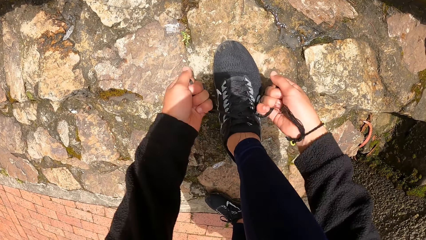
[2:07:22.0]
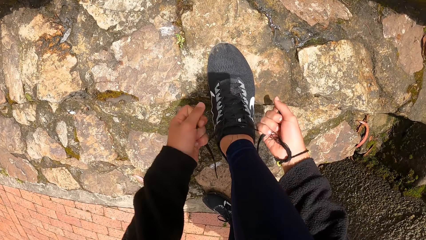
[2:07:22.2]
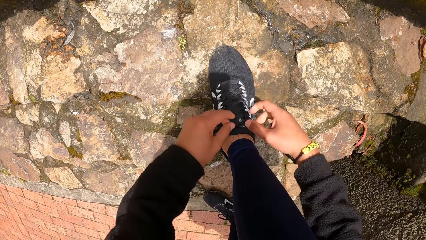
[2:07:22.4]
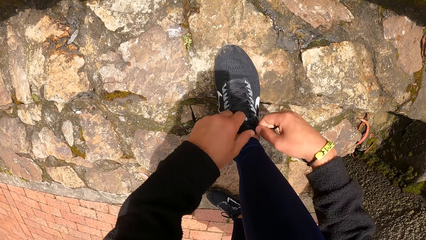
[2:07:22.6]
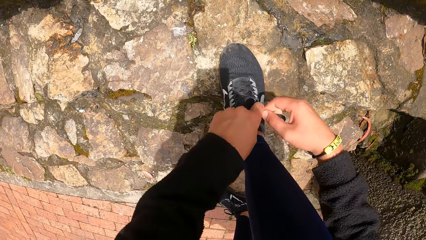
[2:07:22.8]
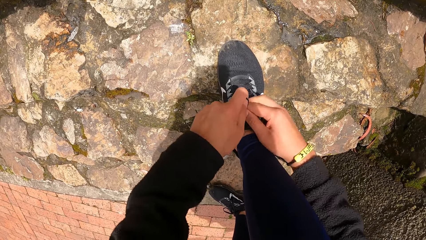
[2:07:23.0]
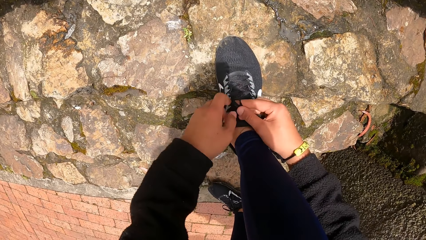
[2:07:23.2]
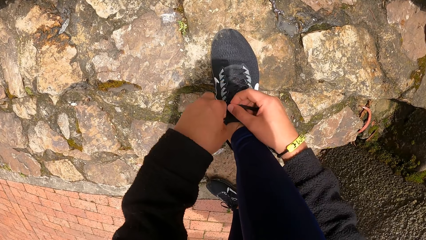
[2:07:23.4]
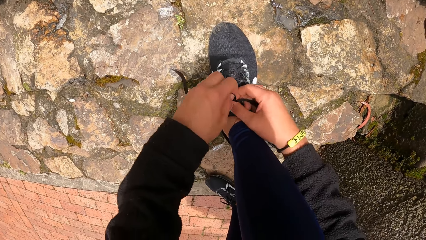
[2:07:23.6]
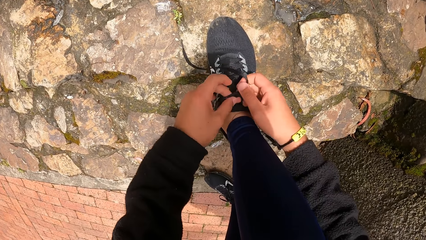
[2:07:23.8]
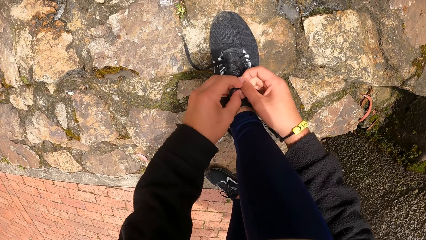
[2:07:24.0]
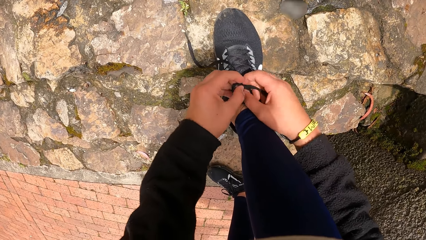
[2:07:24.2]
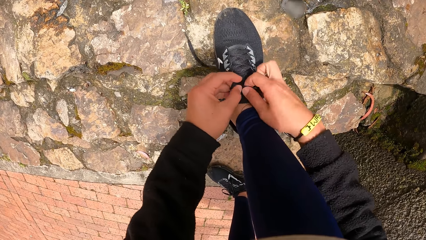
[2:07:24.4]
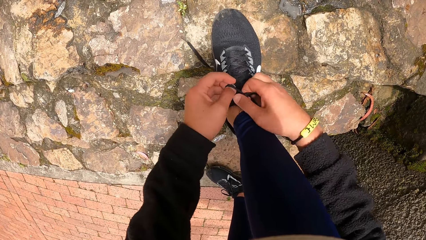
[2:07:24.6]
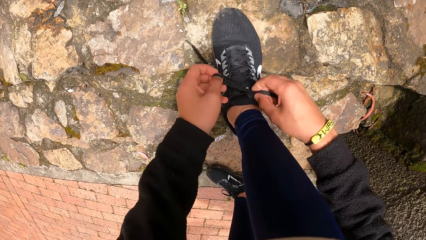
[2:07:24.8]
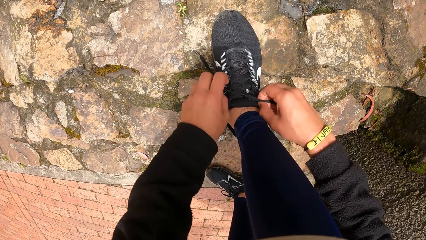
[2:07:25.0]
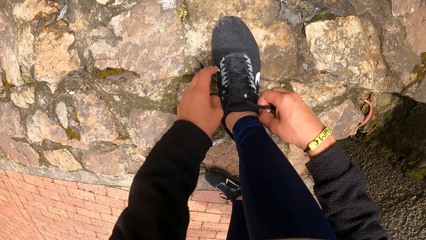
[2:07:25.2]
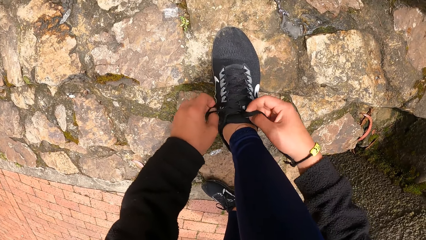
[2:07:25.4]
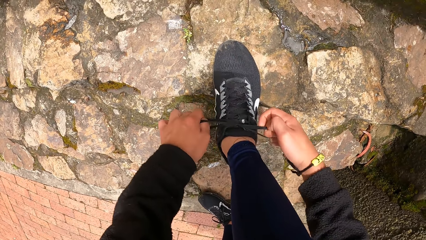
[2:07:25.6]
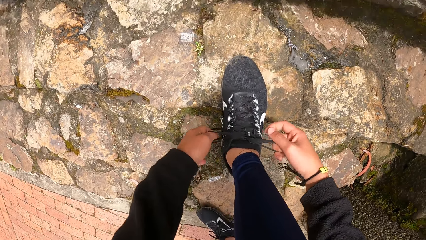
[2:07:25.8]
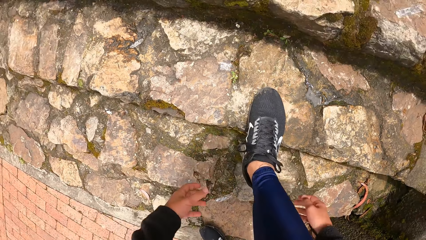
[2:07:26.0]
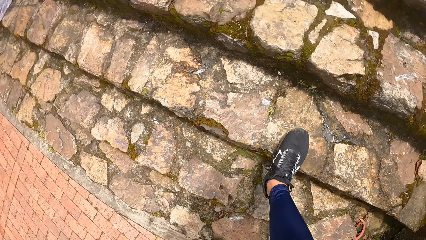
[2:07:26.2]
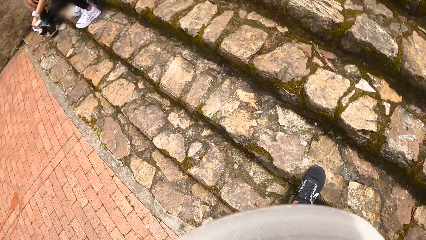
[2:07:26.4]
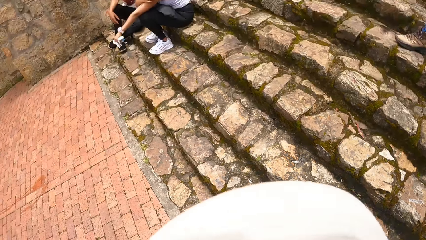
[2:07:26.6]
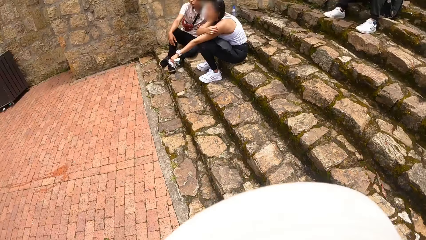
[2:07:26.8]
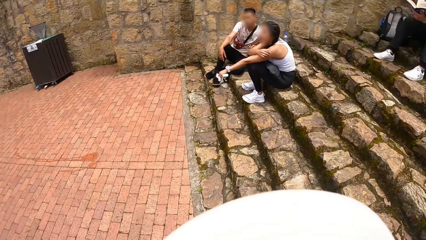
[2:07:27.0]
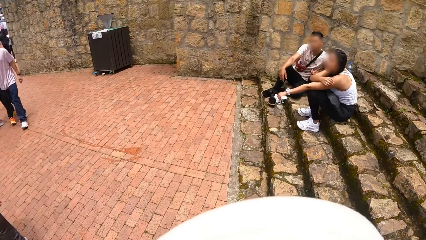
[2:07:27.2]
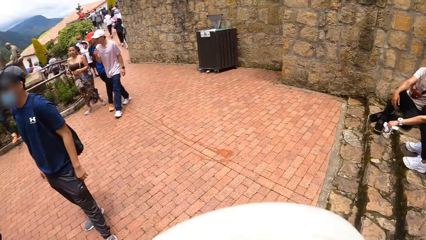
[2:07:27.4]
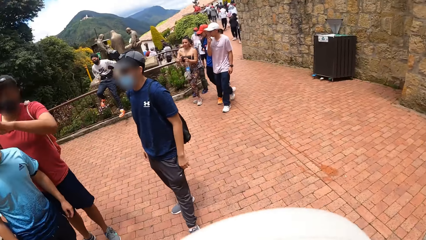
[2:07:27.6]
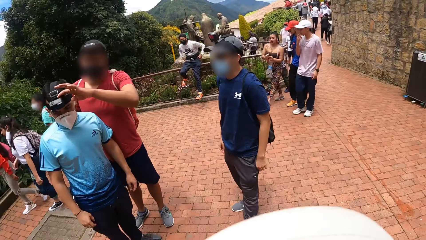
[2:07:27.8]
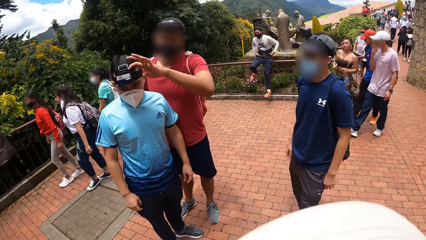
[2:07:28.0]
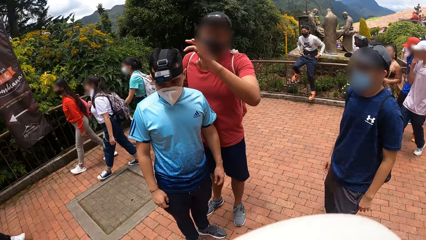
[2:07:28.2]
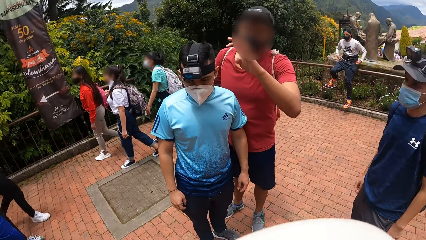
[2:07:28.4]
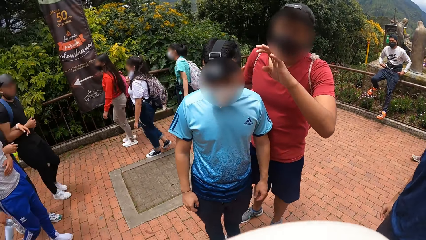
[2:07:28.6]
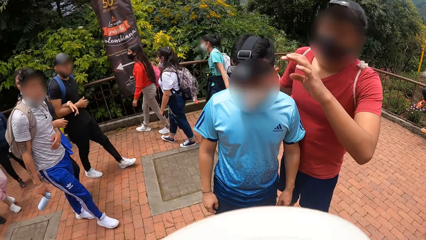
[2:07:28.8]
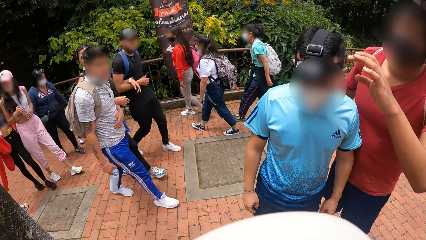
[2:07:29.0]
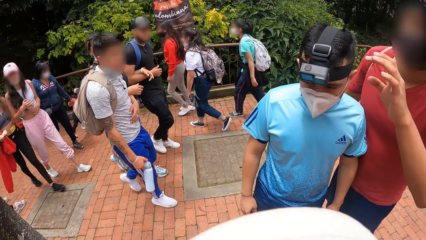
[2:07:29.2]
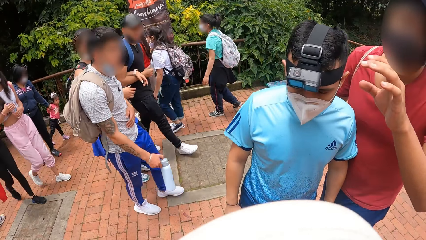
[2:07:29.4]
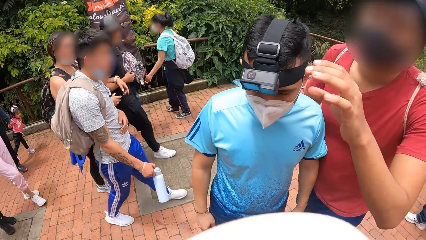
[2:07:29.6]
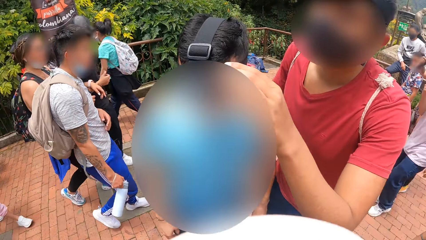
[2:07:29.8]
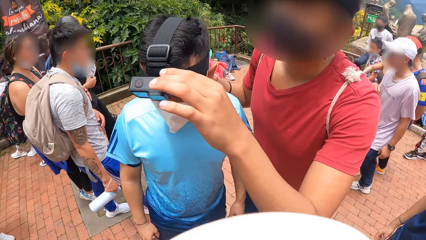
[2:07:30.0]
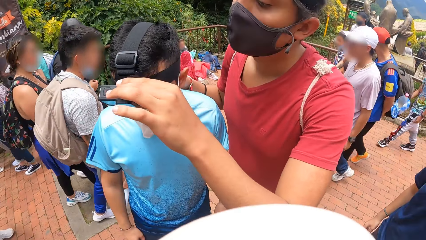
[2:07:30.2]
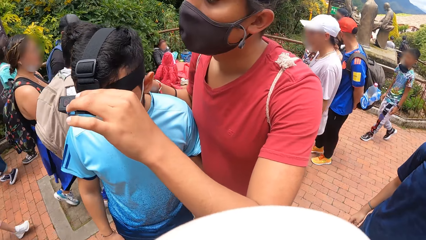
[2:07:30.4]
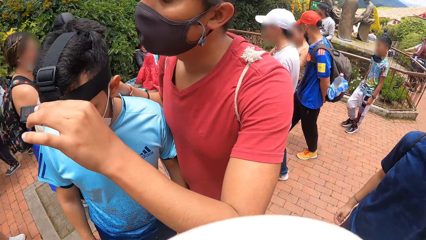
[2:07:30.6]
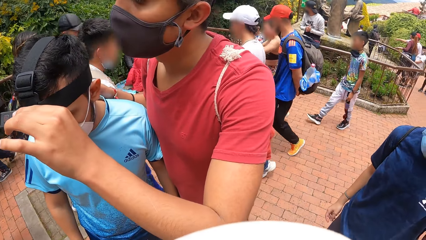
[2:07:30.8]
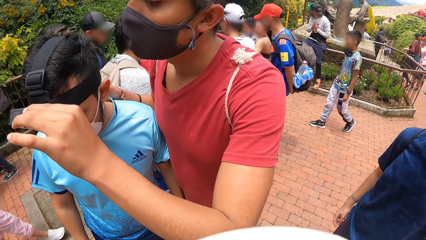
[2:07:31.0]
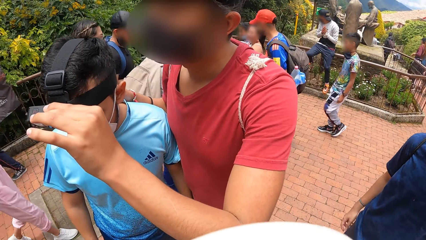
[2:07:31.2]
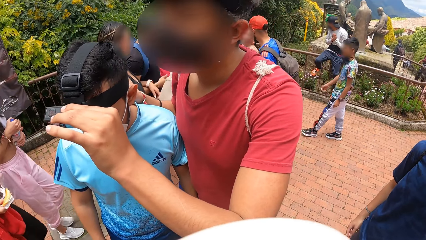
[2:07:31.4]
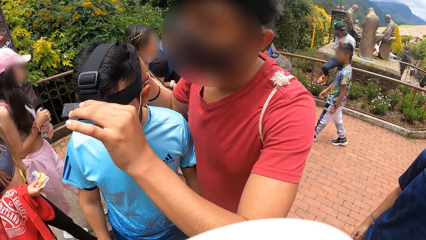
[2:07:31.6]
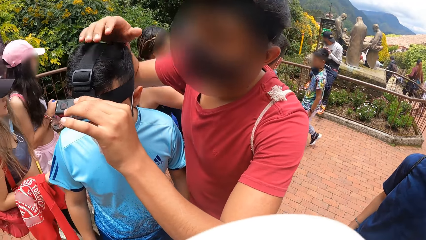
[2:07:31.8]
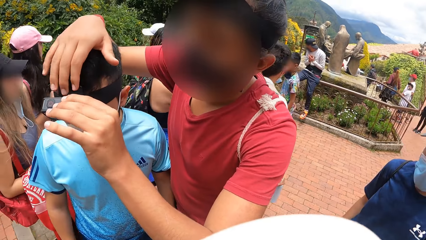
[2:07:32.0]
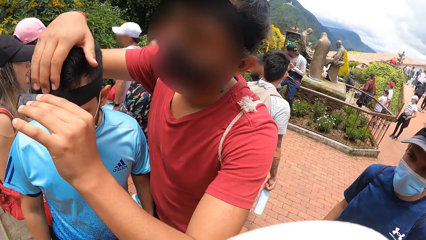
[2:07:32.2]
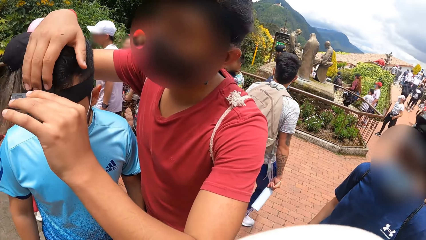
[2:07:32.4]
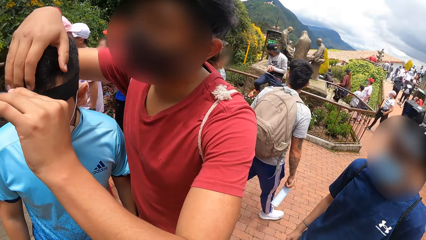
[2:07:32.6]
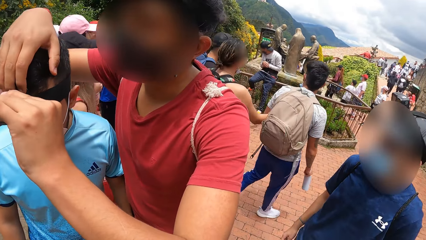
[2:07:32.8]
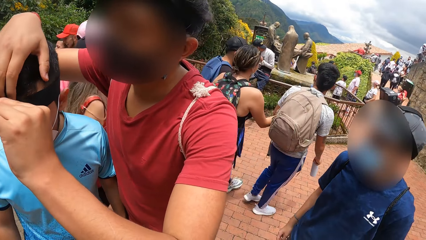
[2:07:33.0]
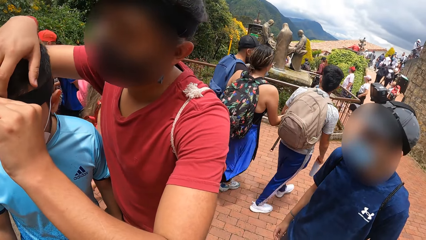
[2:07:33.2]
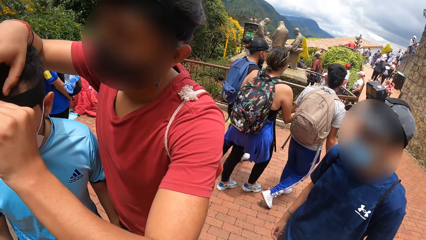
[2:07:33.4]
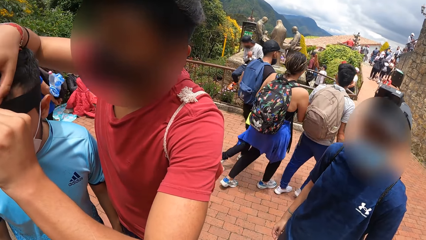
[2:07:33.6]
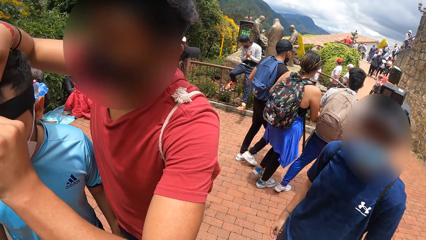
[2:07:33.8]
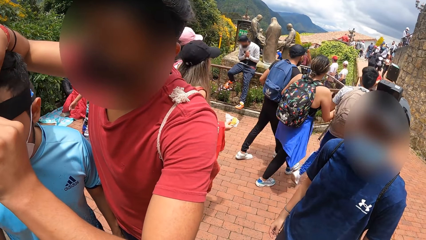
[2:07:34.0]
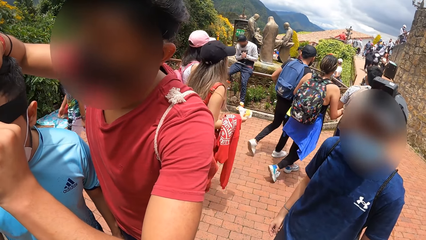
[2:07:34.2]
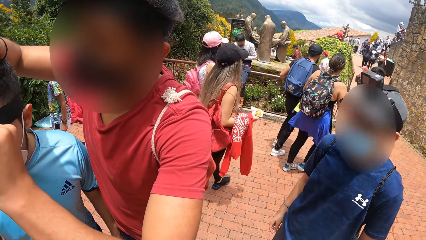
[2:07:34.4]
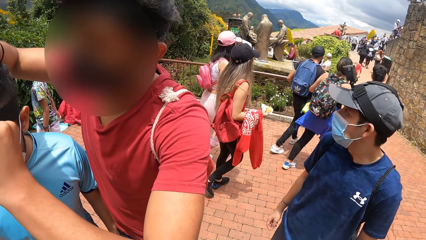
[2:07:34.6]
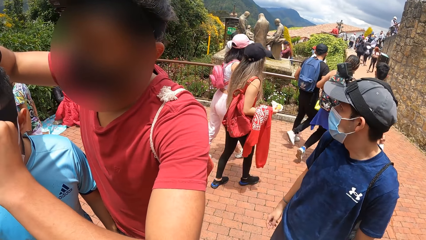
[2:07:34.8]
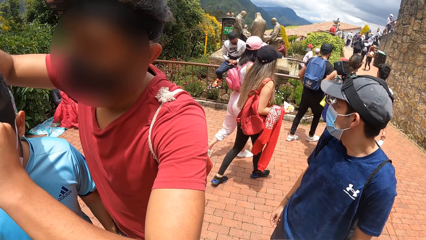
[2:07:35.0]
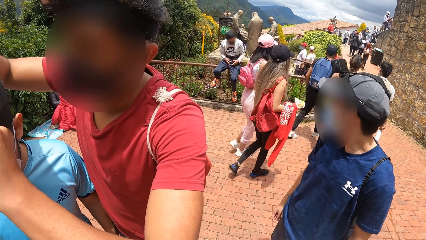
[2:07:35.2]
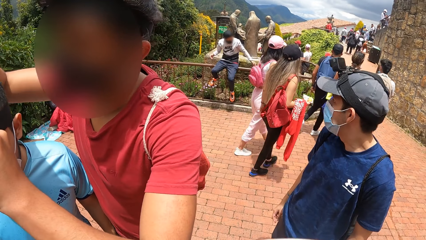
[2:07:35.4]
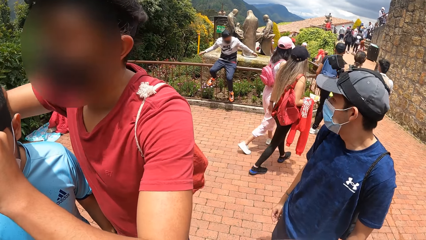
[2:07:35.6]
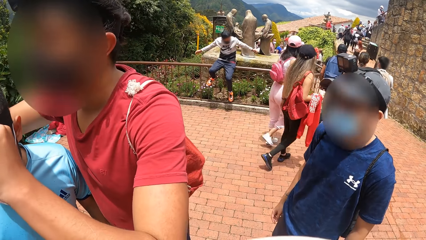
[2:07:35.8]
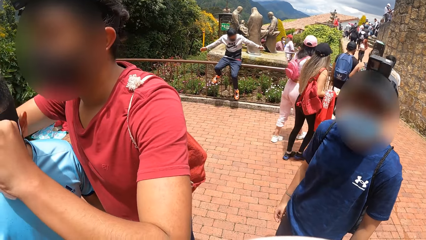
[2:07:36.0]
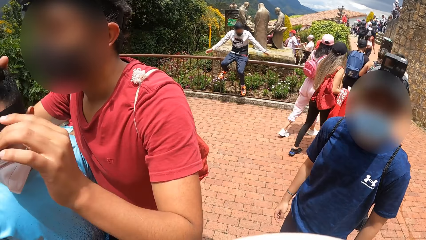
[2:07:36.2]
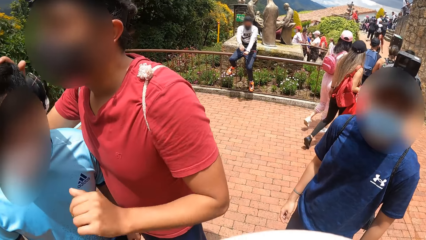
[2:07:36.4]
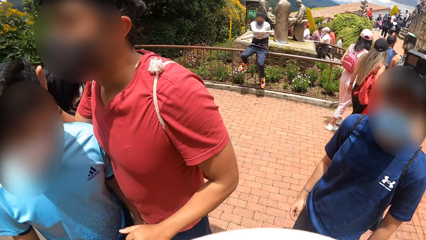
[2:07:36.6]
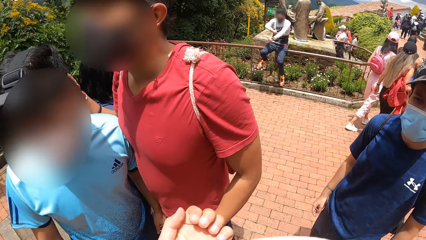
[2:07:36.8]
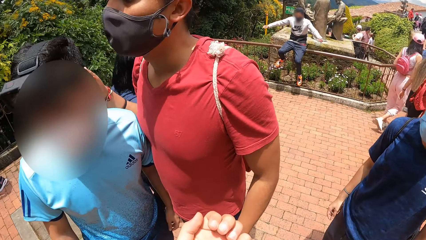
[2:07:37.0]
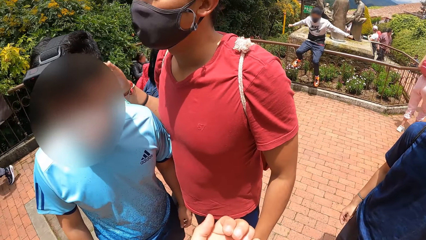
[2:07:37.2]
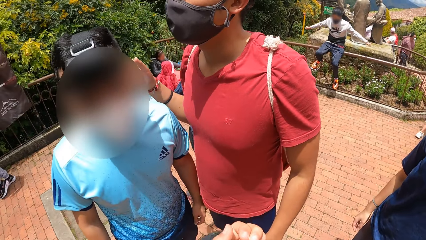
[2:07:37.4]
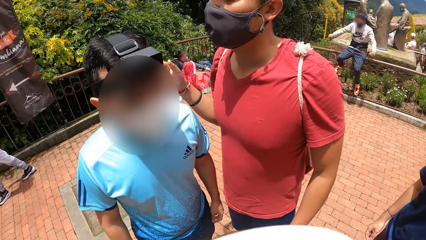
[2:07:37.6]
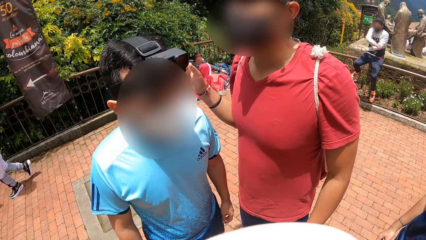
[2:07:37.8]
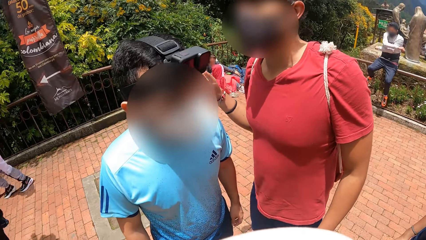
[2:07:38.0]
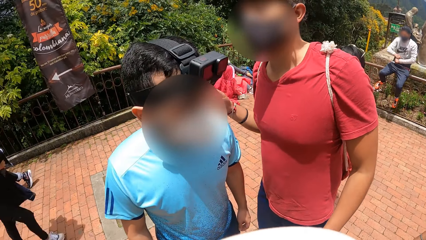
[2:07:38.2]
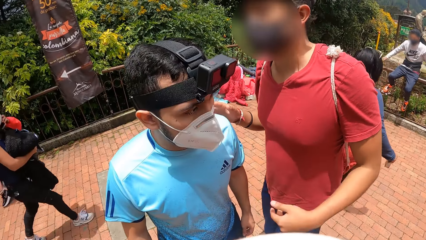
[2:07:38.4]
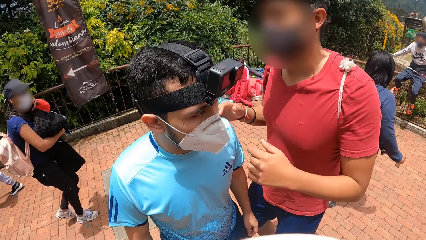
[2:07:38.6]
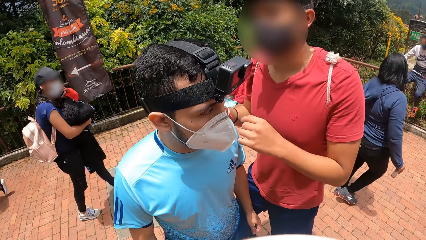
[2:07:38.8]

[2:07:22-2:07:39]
A man adjusts the camera on another man's head. The first man moves the hand to the other man's head and interacts with the other man. The first man sets the camera on the other man. The camera wearer interacts with a third man. A person stares at the first man. The camera wearer raises his left hand. He stares at the hand.
